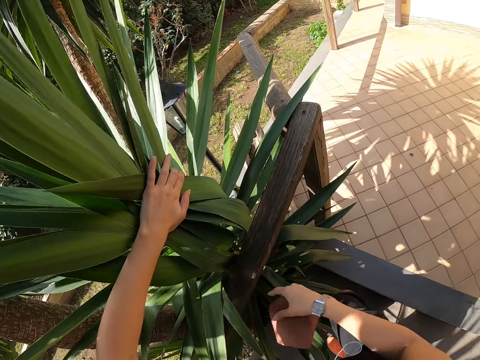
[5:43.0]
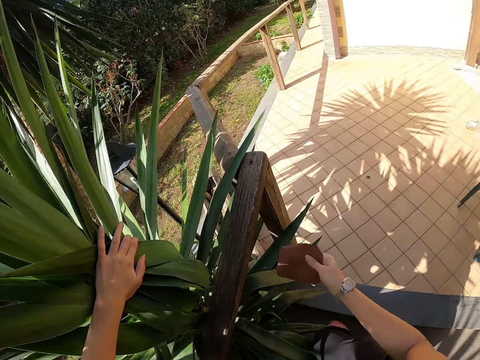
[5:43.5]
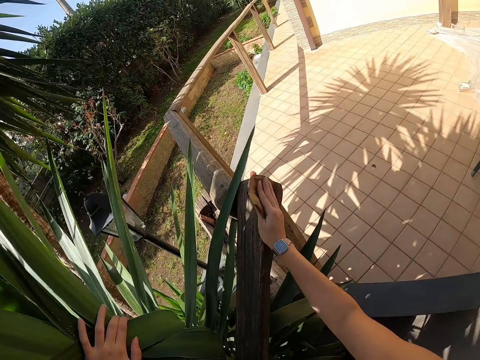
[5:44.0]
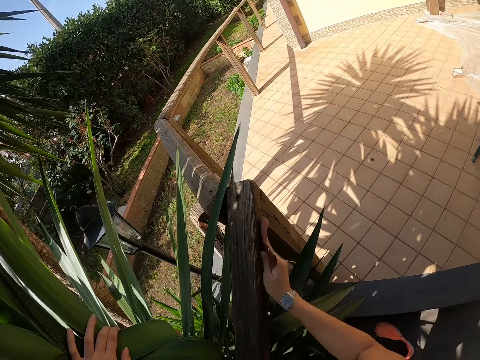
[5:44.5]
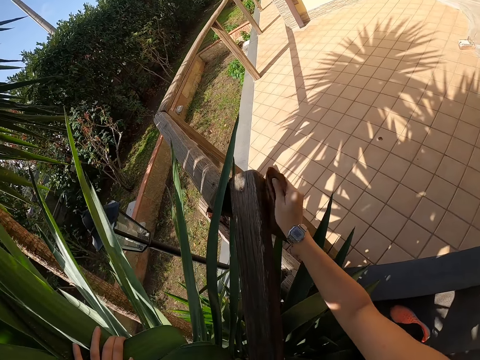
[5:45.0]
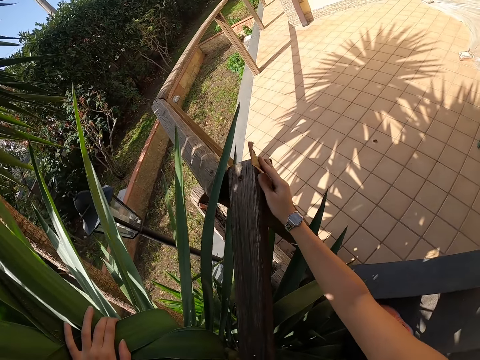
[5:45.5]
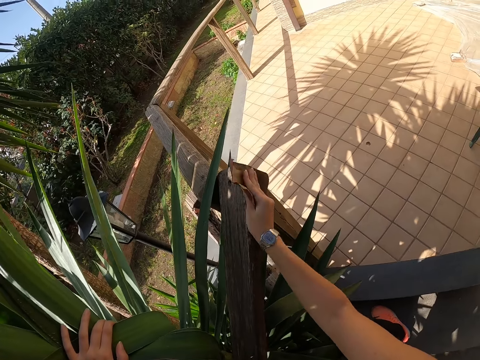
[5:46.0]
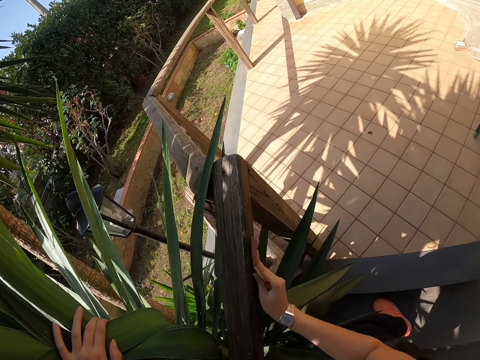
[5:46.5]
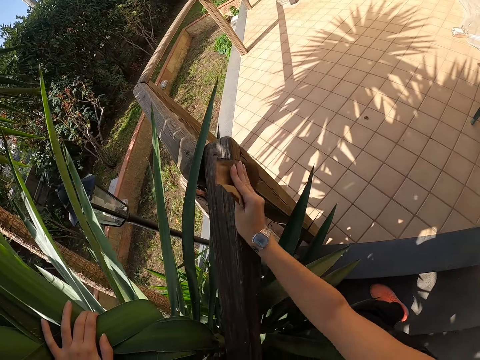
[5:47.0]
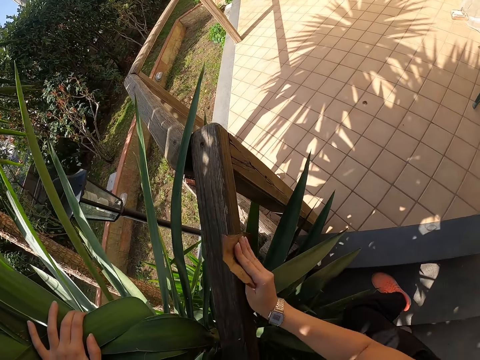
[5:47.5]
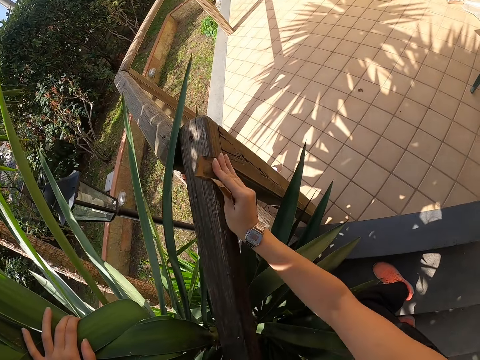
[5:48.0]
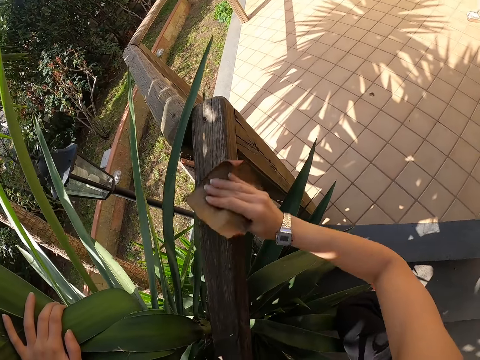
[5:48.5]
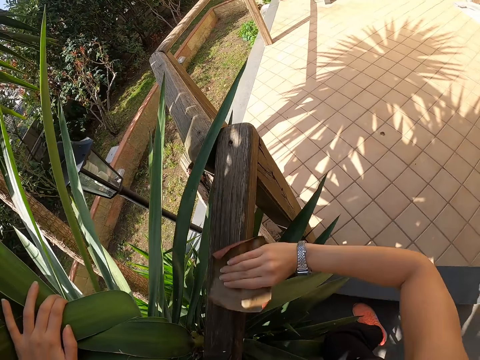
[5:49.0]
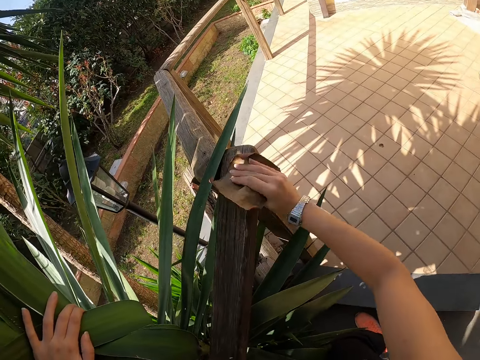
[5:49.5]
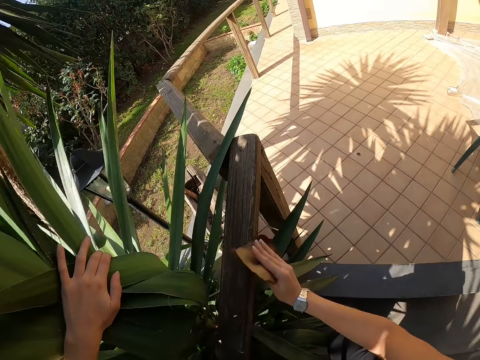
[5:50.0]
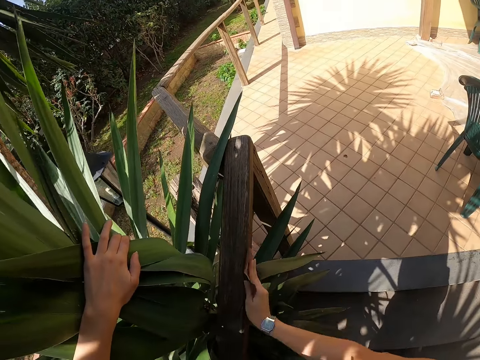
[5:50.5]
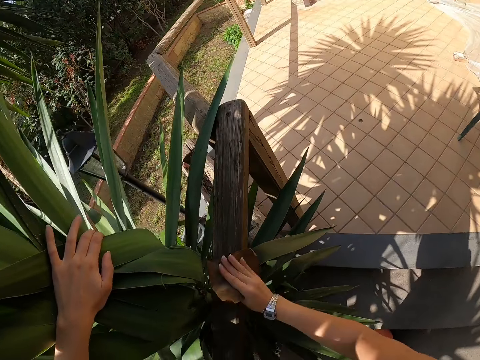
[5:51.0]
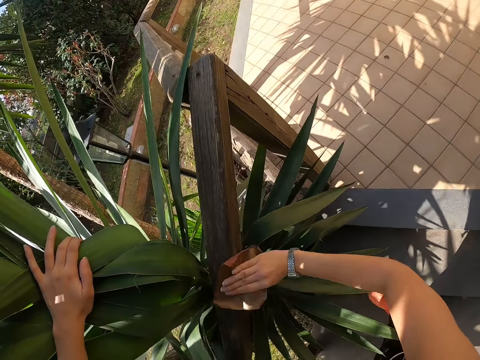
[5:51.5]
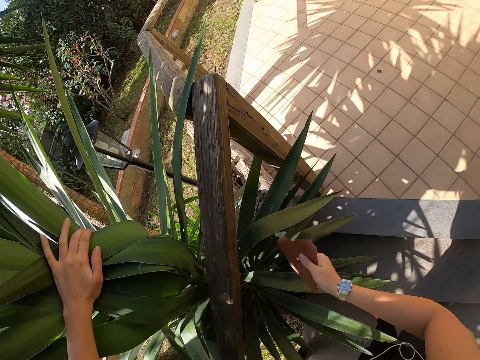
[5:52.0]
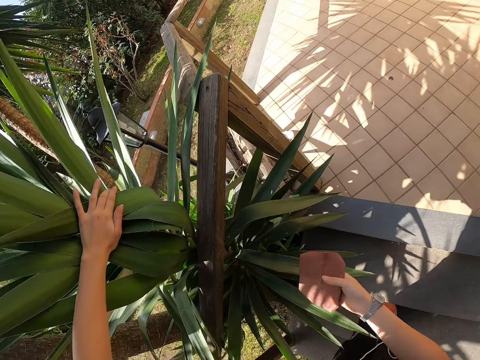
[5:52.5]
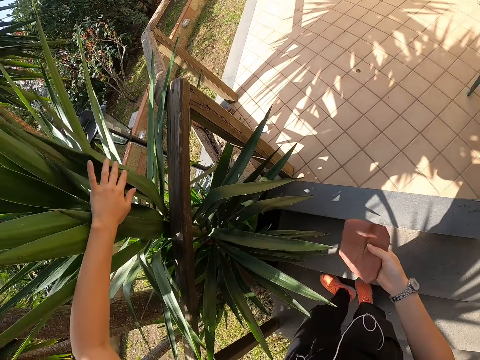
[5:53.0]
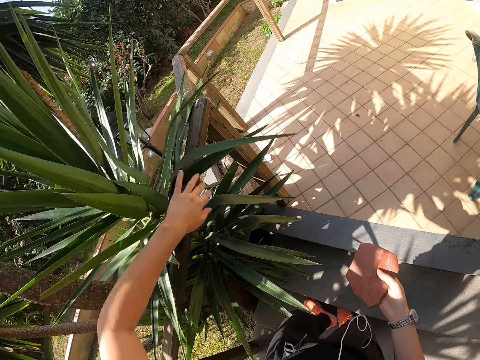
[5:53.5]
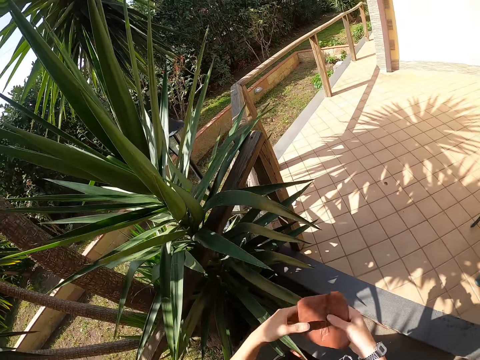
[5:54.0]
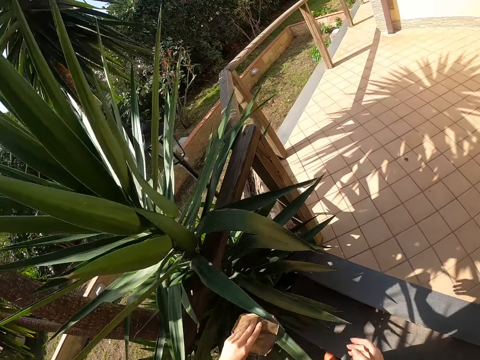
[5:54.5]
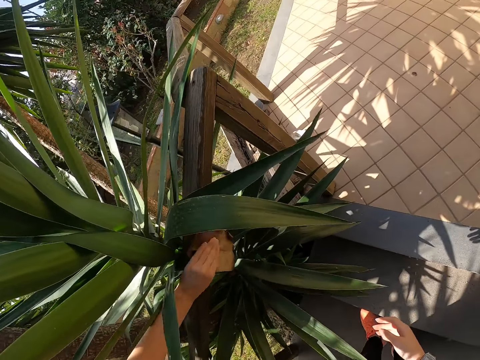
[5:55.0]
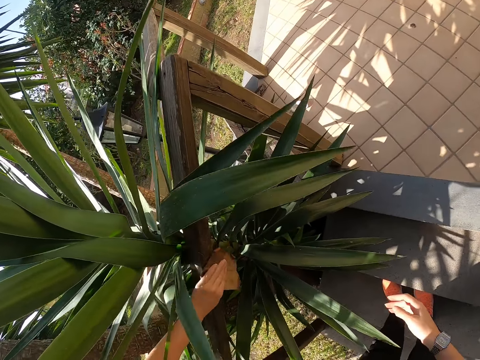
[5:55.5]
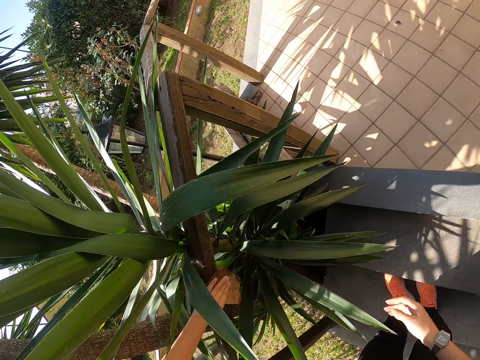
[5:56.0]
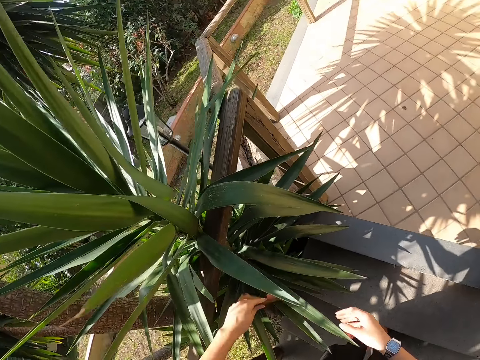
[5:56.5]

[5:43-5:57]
The camera wearer holds the leaves with the left hand. They smoothen the wood with sandpaper with the right hand. They change the sandpaper into the other hand. They release the left hand from the plant leaves. They hold the sandpaper with the left hand. They smoothen the wood with the sandpaper with the left hand.

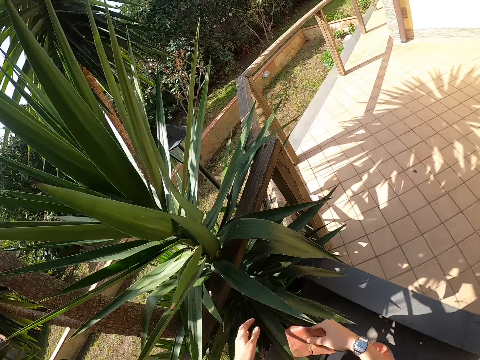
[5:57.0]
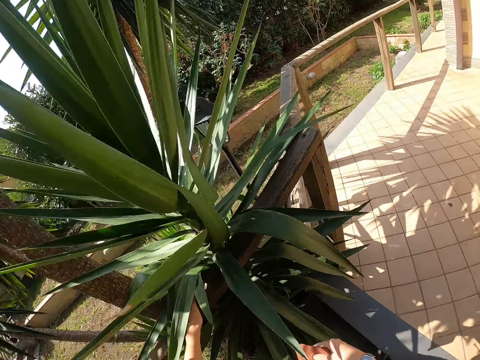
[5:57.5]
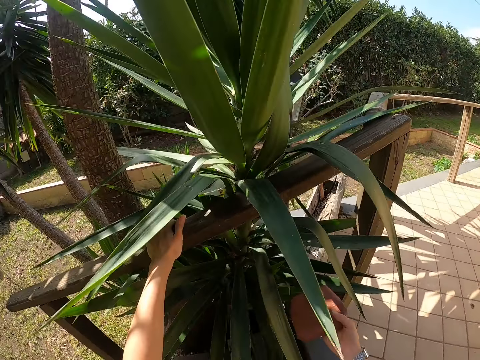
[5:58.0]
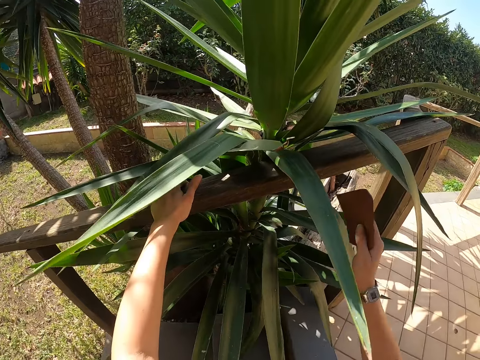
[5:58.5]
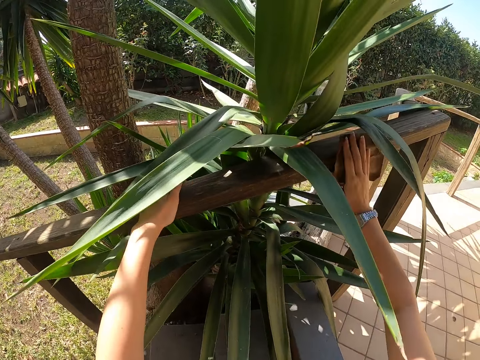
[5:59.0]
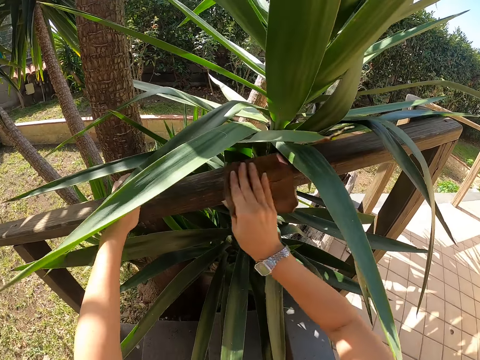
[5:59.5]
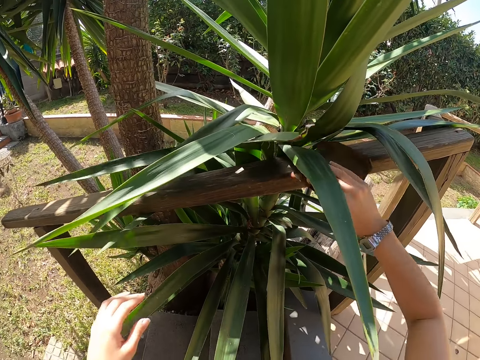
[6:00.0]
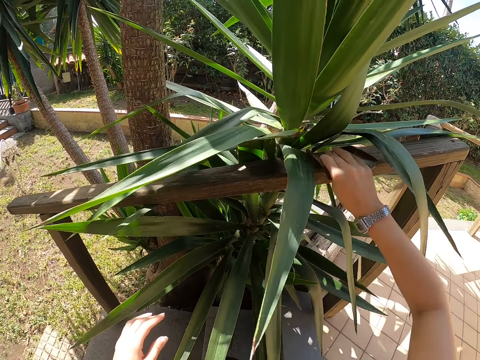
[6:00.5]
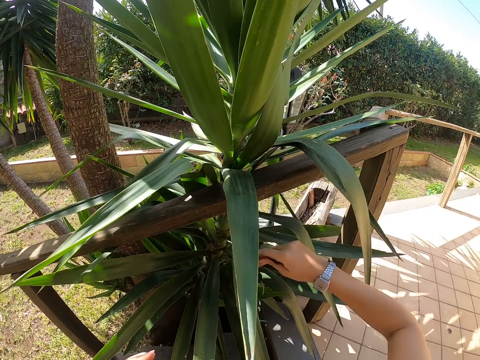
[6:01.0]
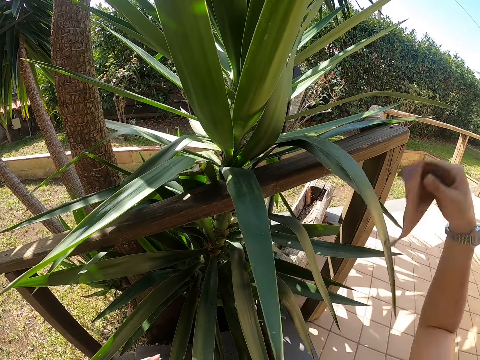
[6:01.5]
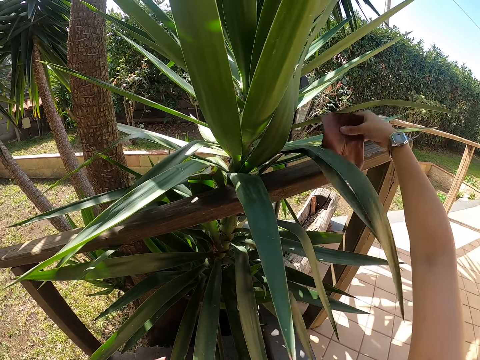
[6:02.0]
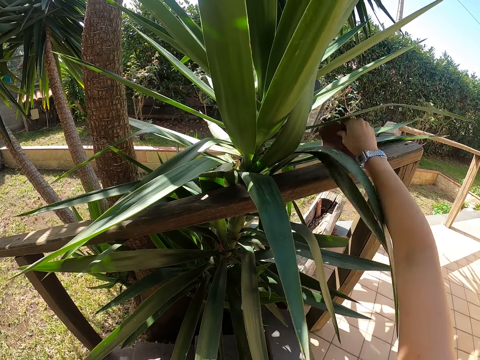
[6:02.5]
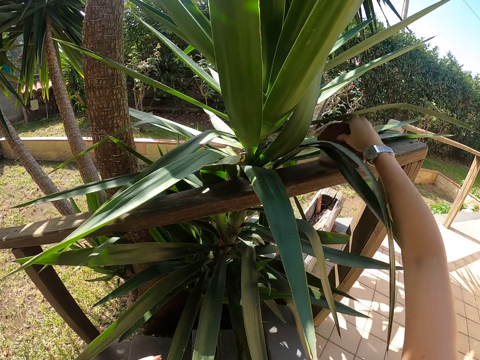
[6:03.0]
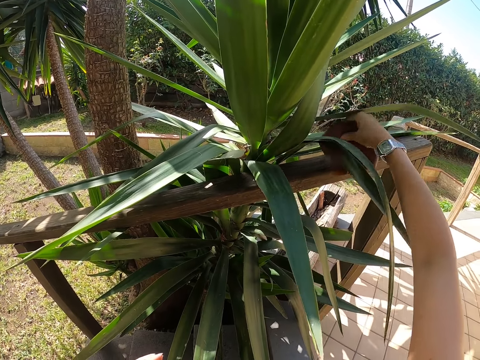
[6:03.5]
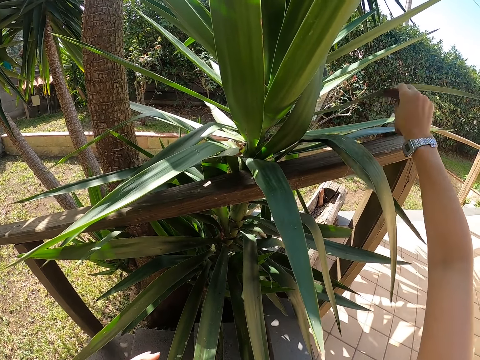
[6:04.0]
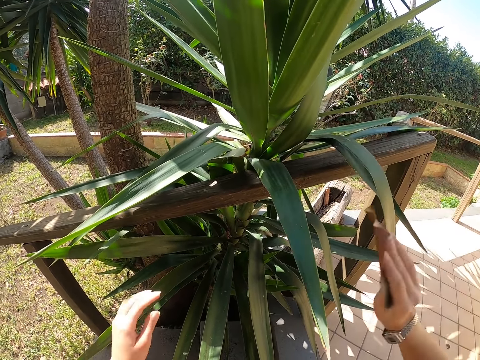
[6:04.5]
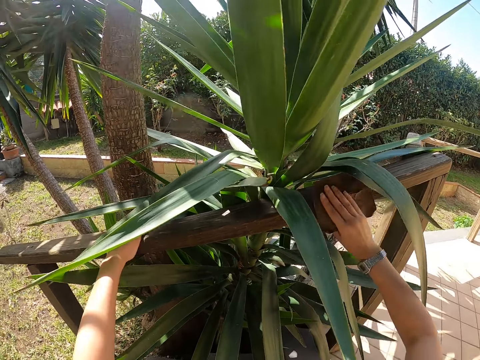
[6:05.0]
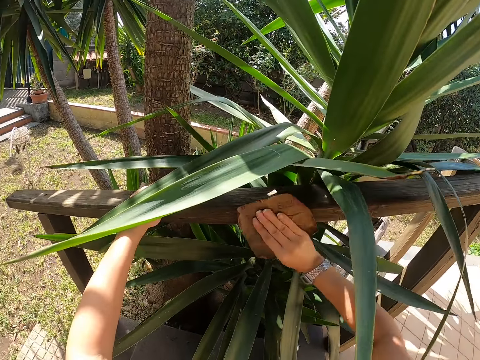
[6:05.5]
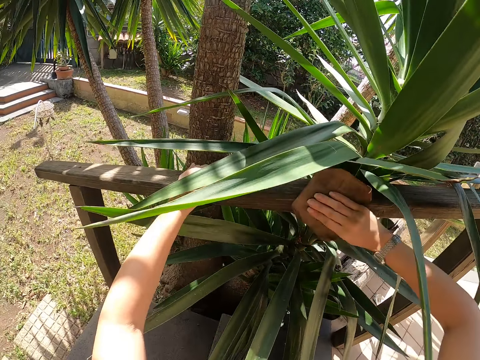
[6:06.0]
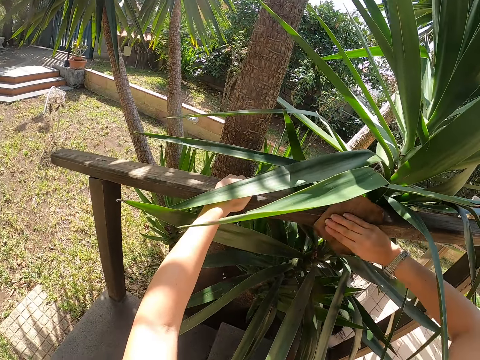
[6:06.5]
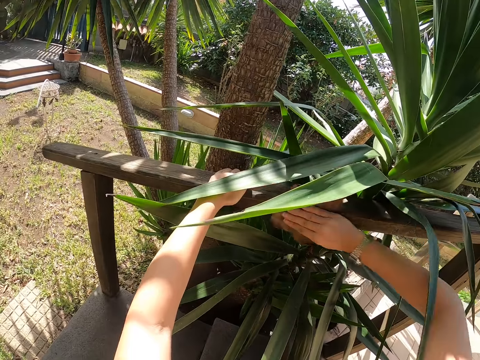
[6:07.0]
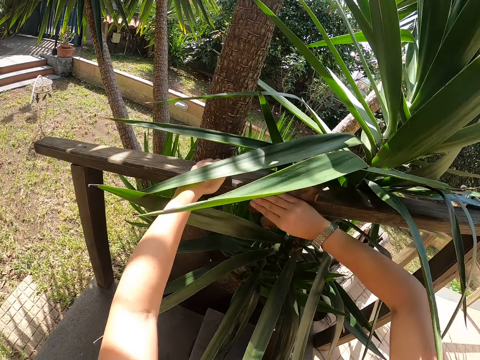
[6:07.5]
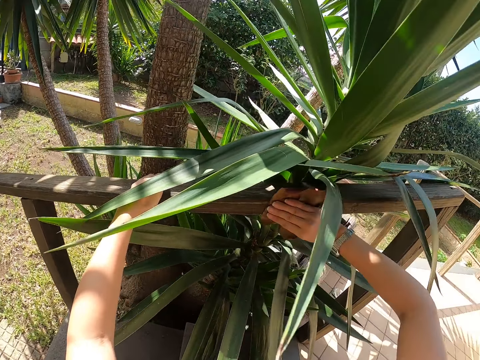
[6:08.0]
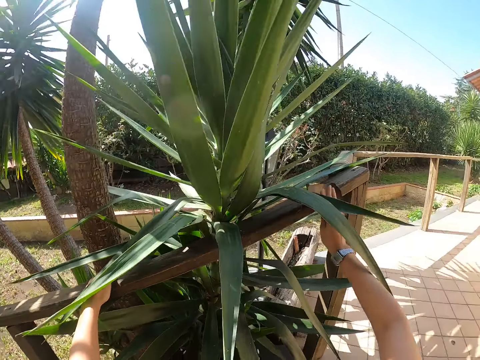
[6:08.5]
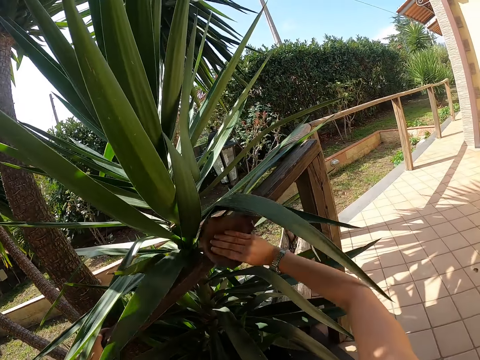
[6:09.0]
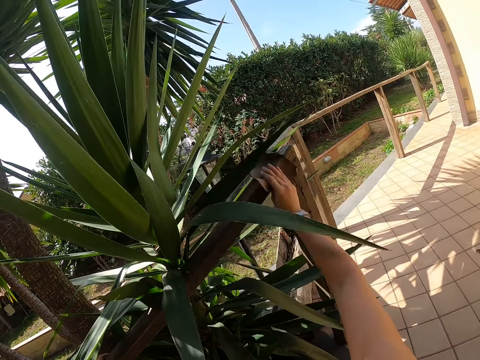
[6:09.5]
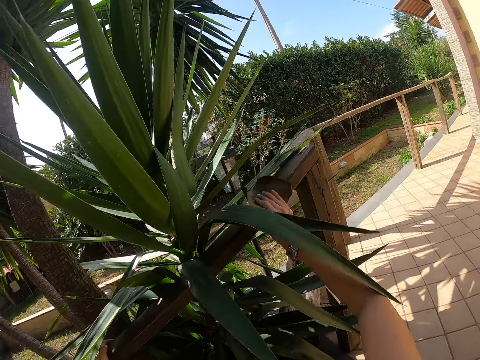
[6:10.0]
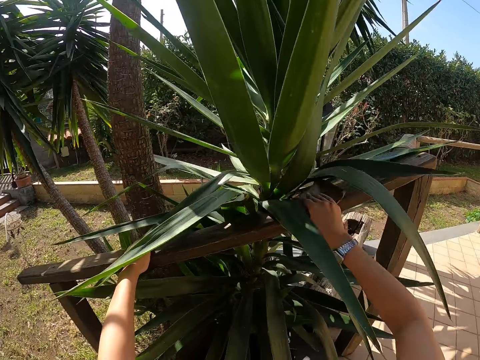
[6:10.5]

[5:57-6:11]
The camera wearer places the sandpaper on the right hand. They change the sandpaper into the other hand. They hold the wood with the left hand. They smoothen the wood with the sandpaper with the right hand.
